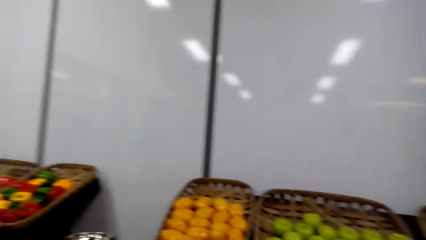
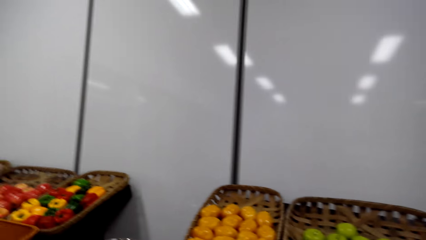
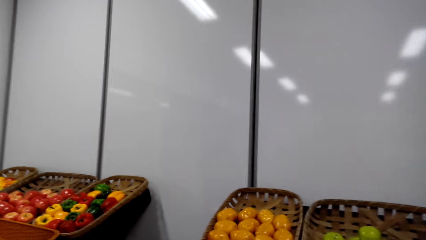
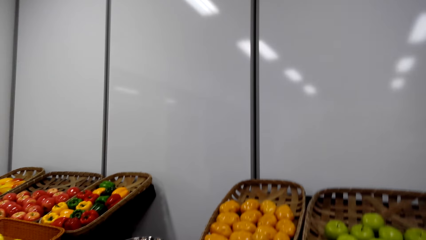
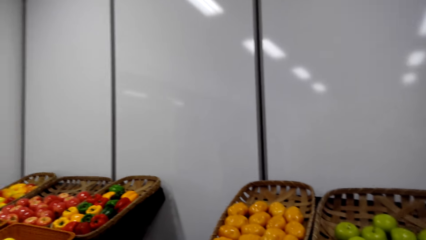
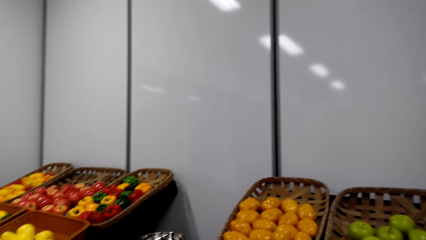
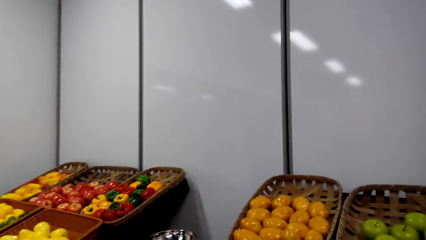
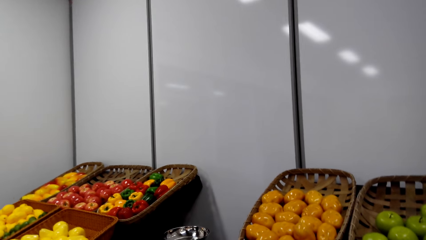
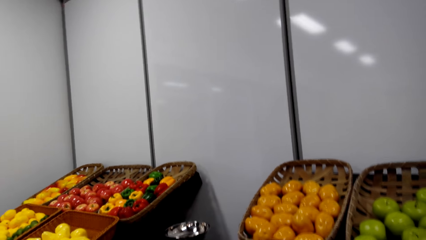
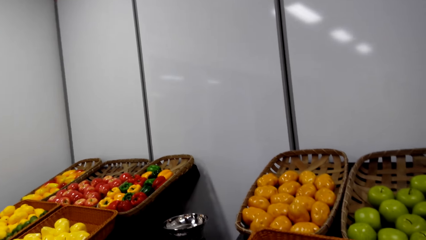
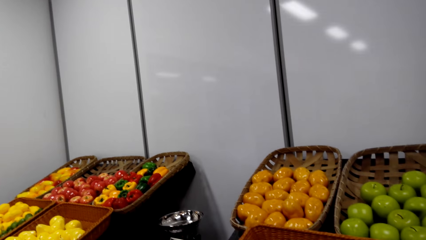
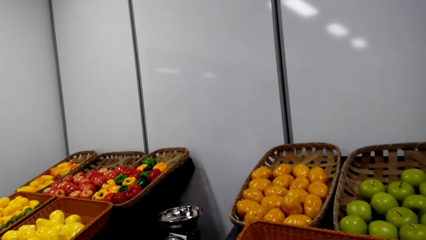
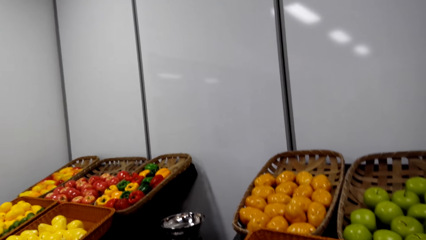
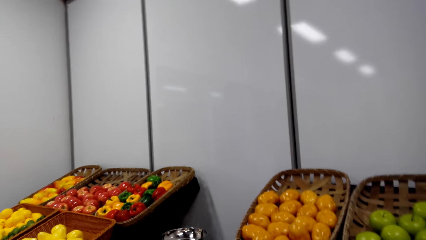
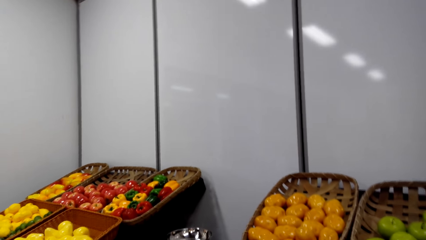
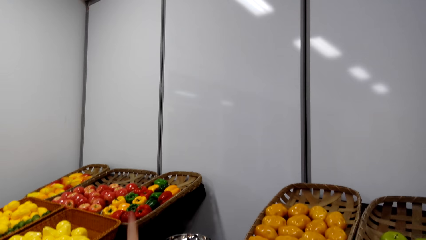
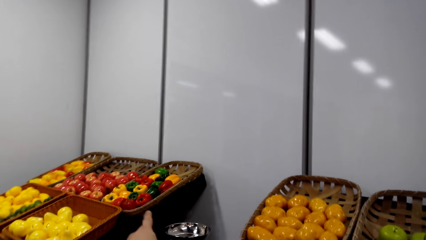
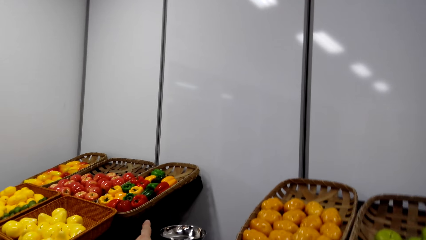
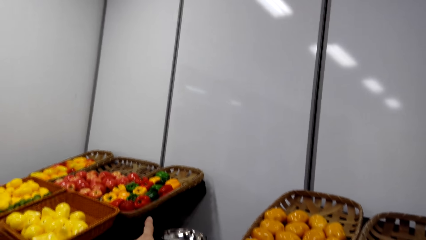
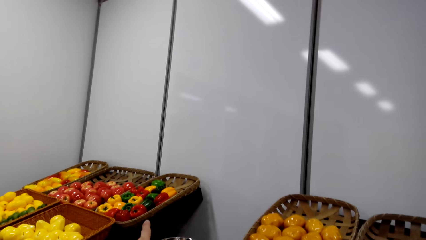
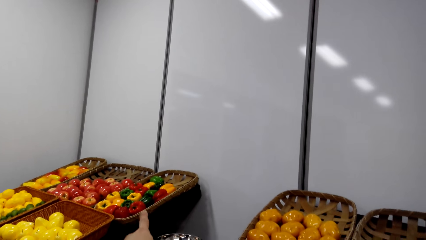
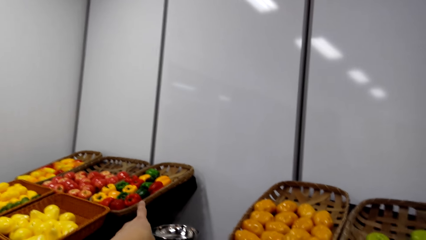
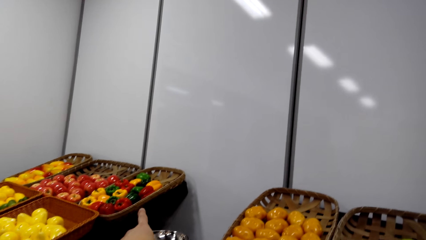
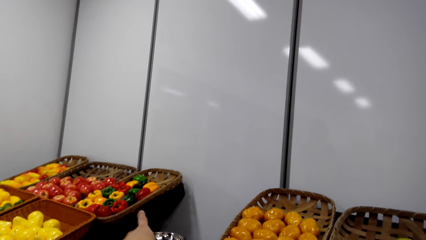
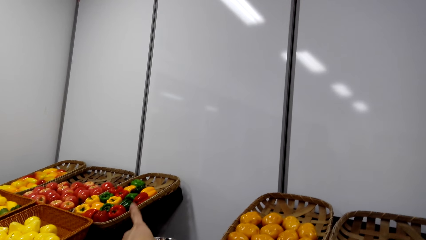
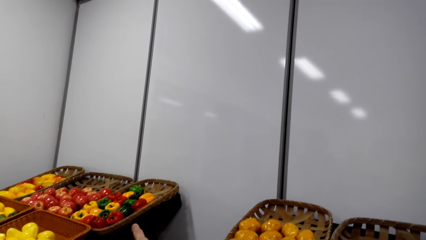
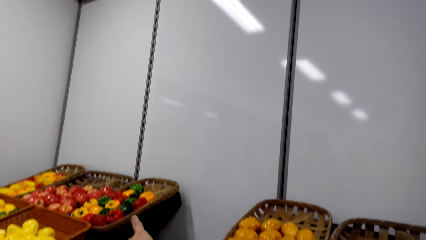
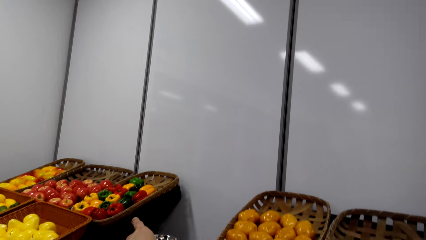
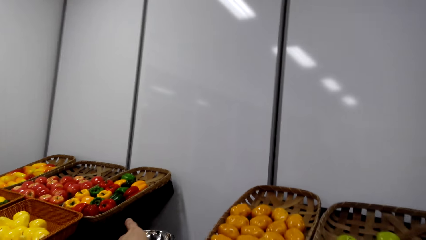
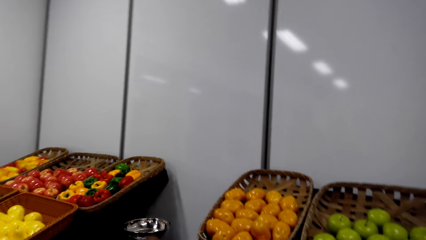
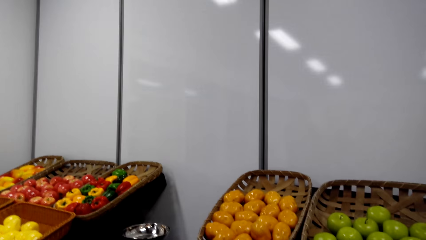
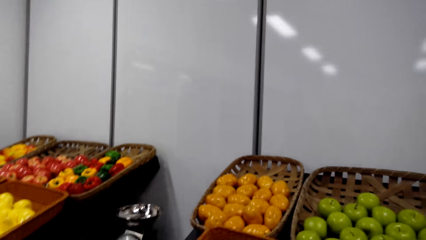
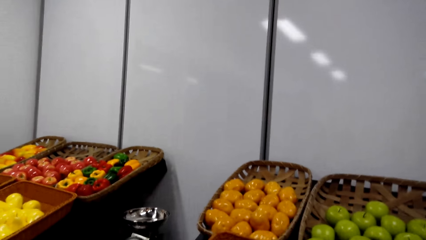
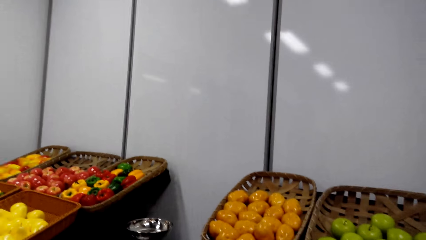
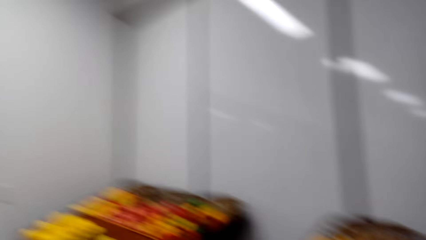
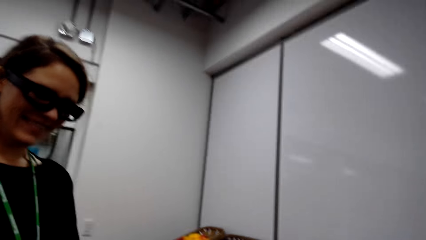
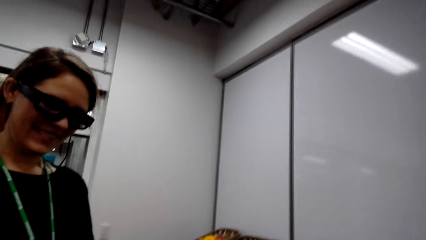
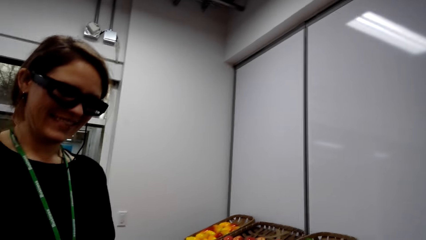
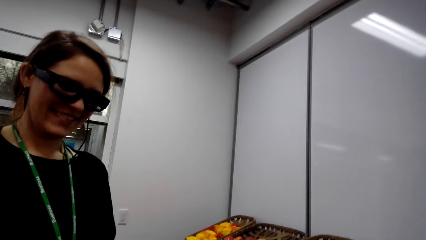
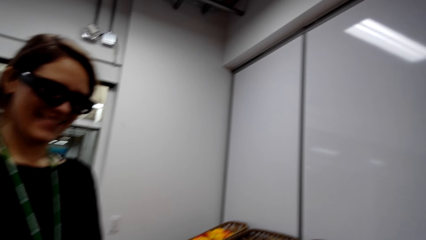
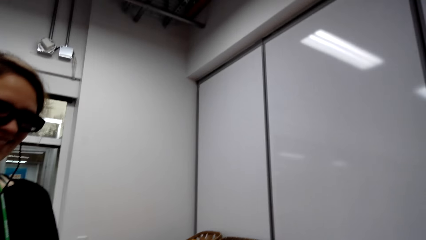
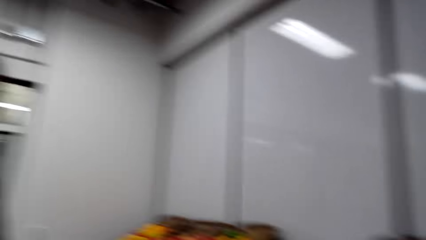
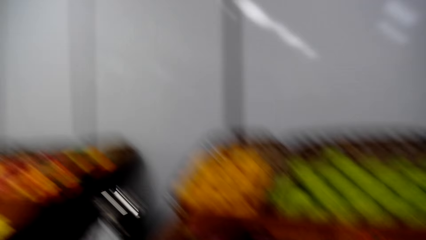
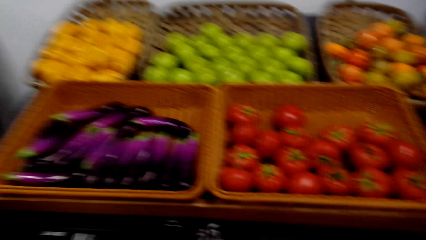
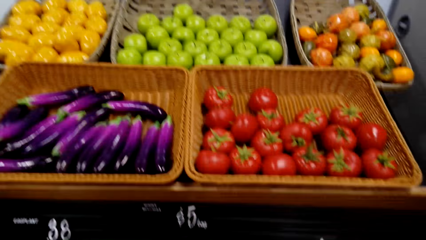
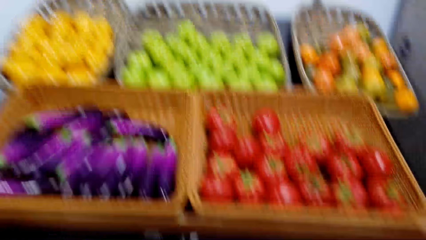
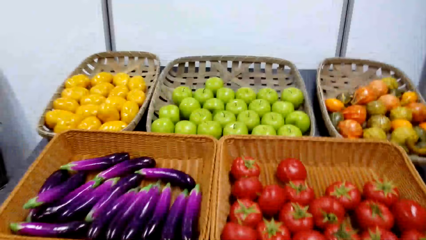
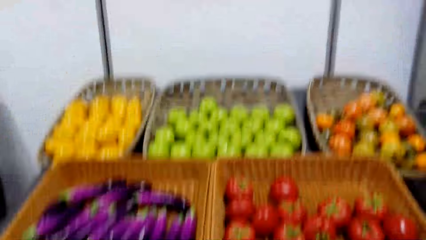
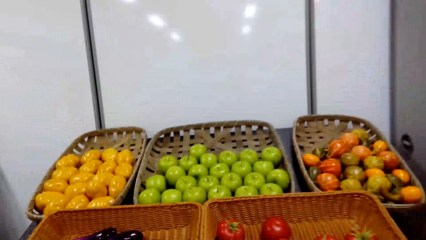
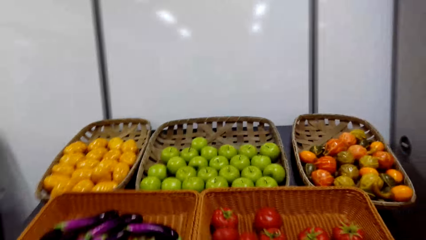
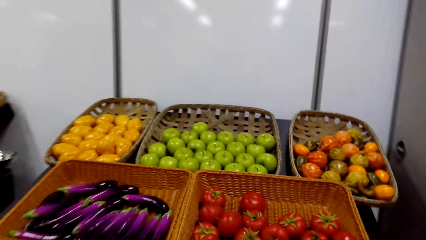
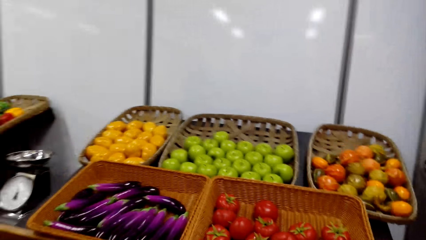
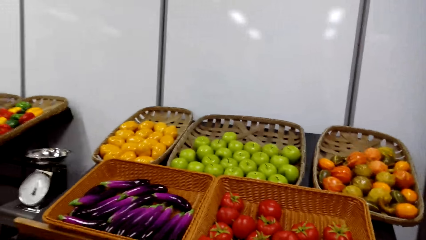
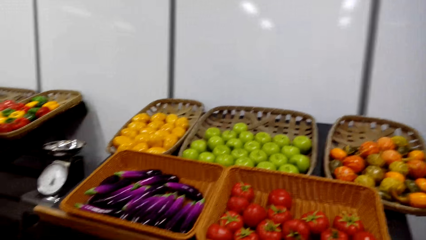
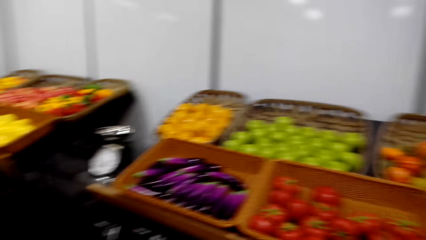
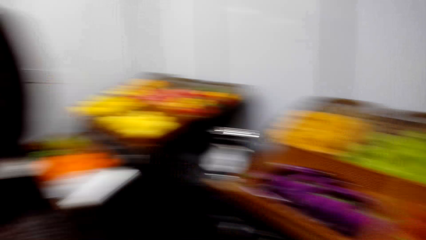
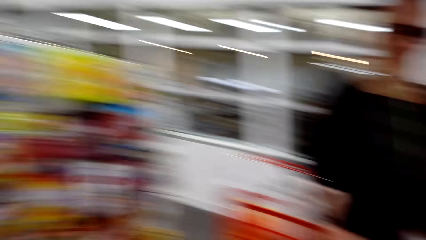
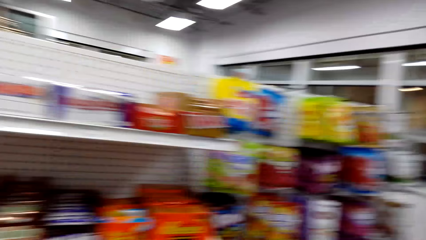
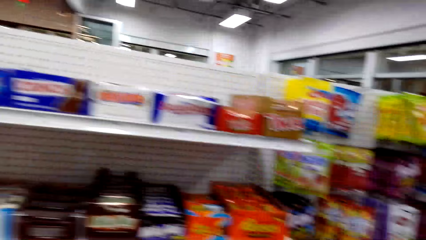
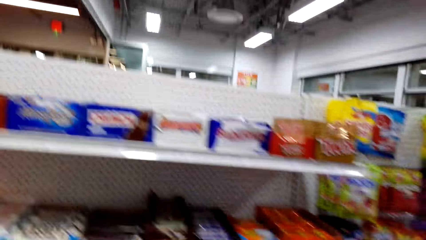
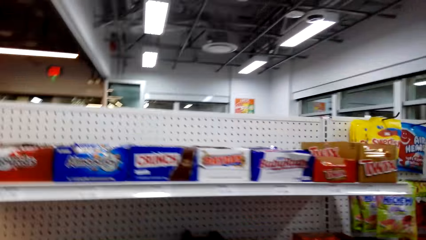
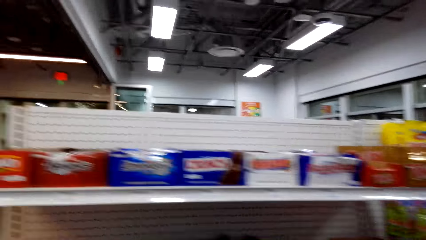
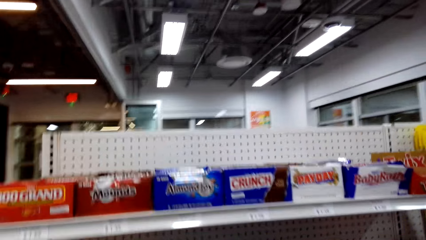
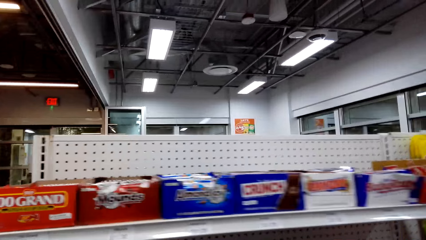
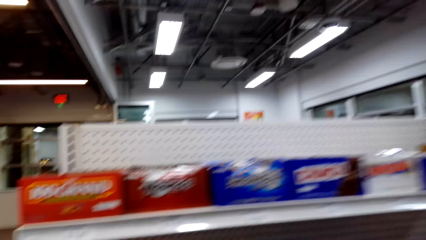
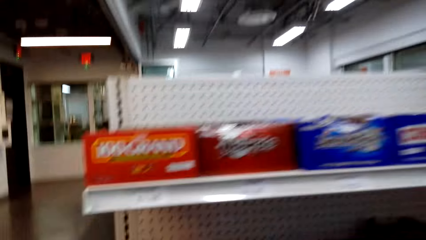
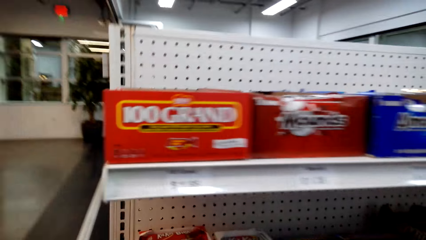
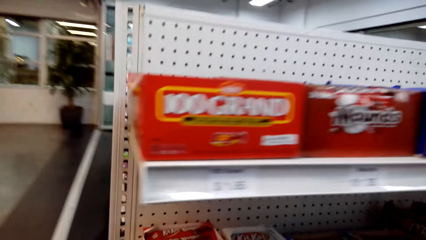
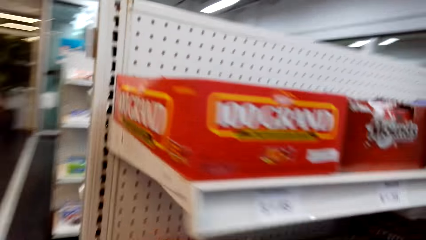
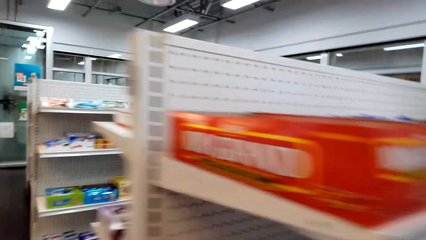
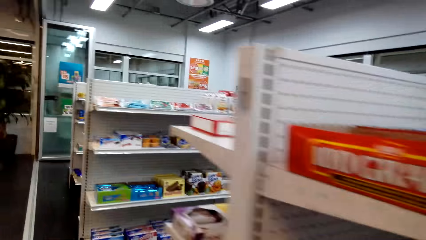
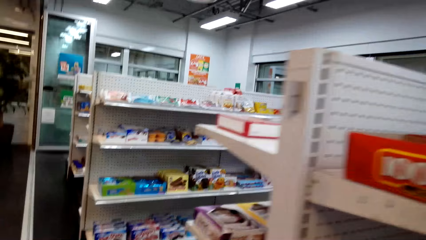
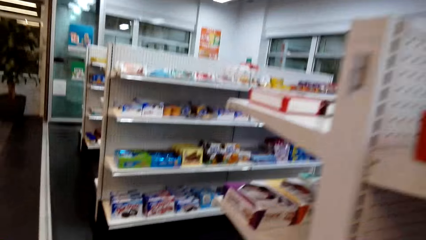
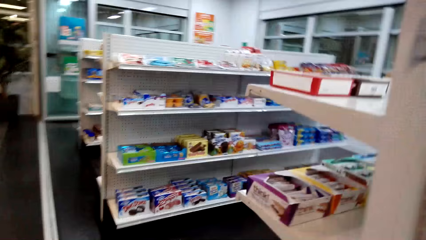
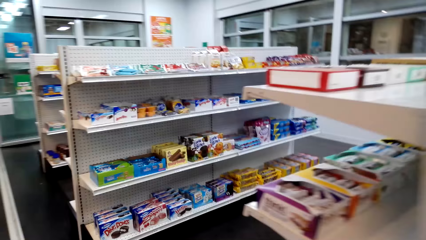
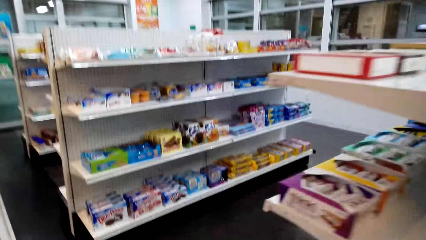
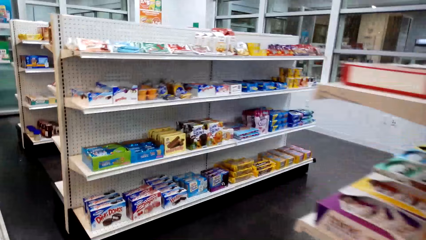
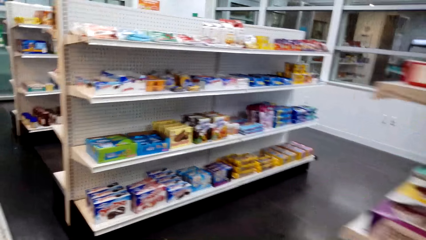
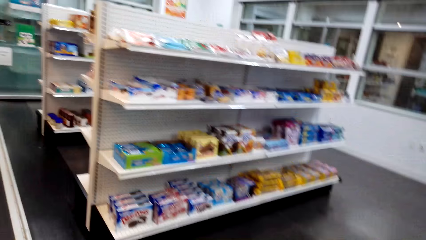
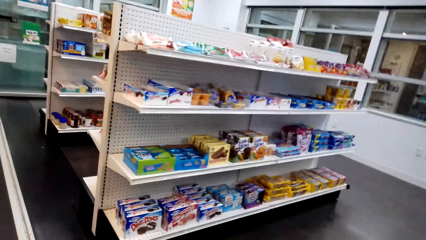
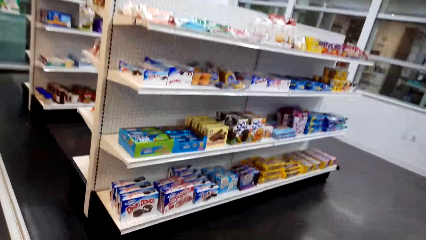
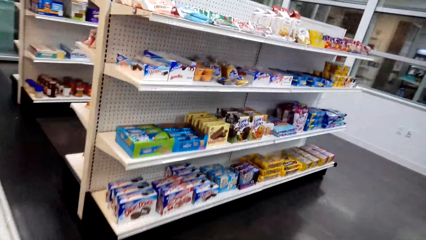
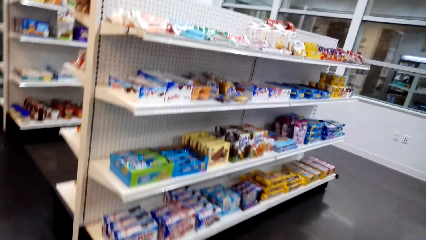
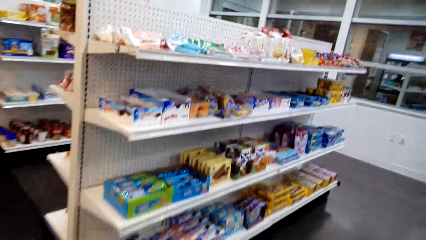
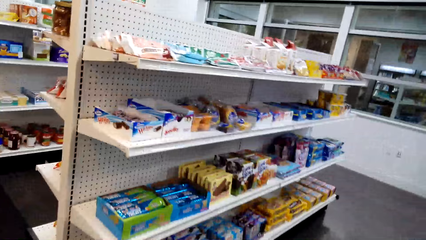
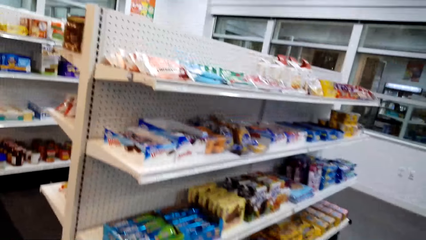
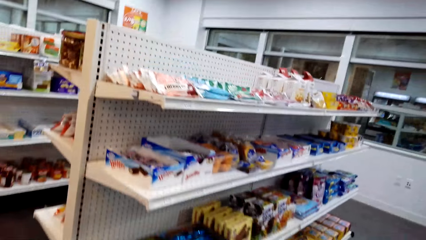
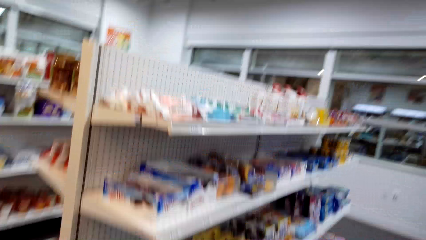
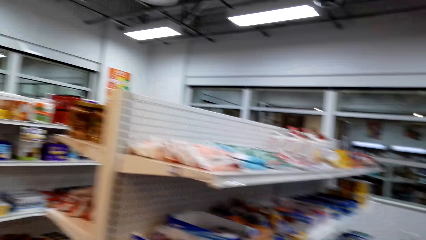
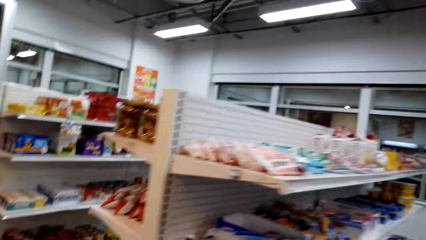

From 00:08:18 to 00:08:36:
The camera wearer points at the green pepper. They interact with a woman. They walk. The woman walks.
